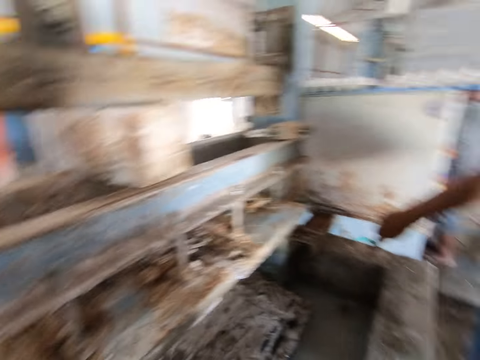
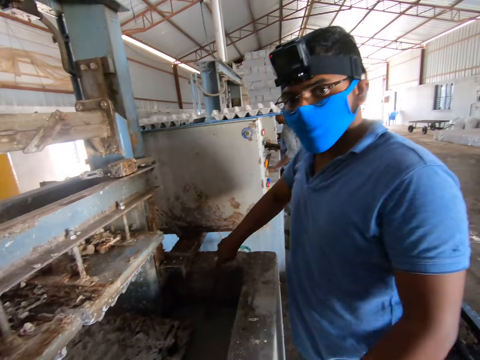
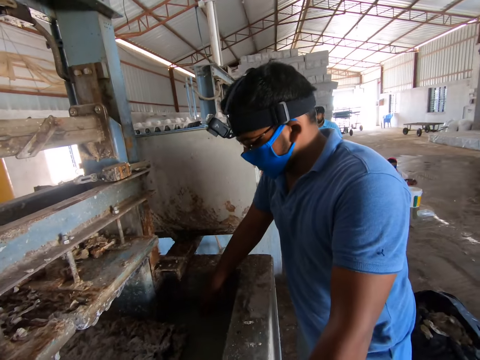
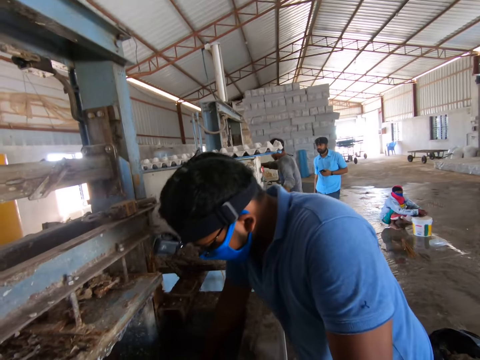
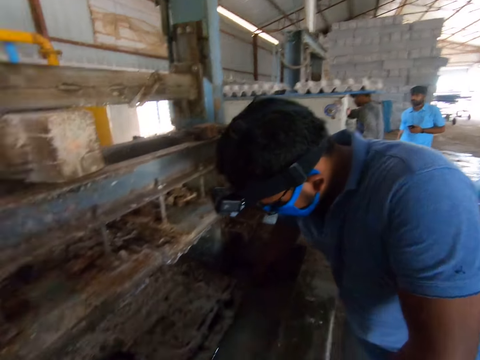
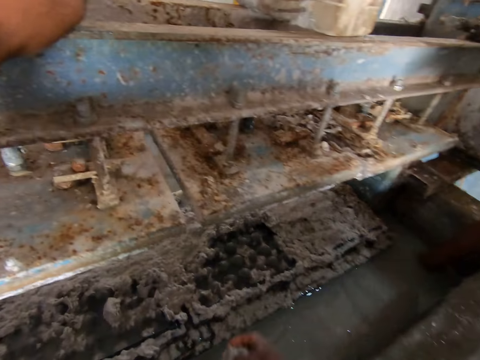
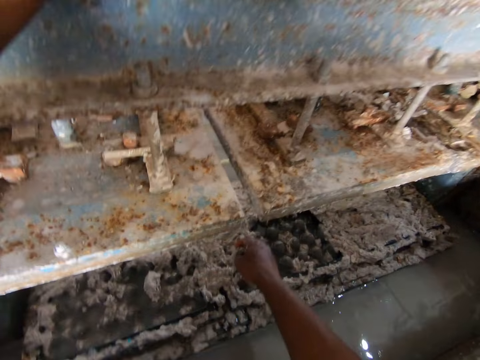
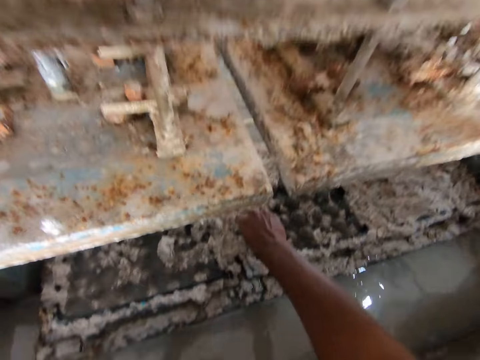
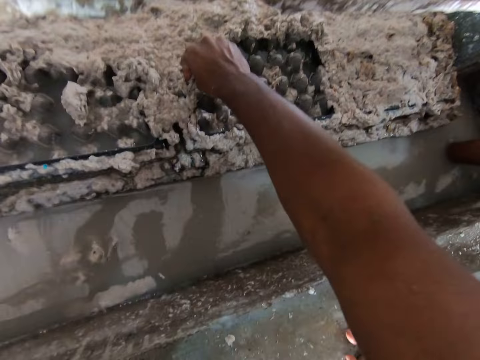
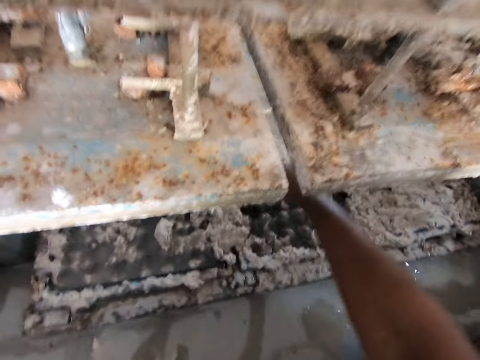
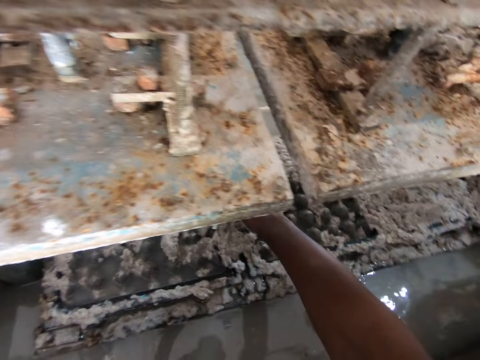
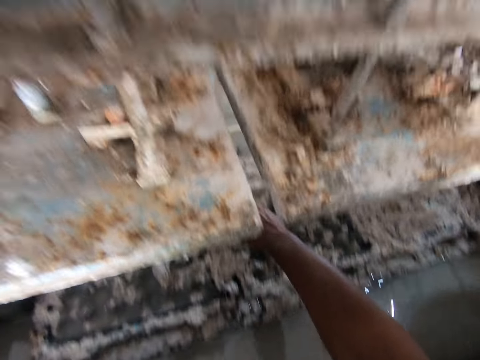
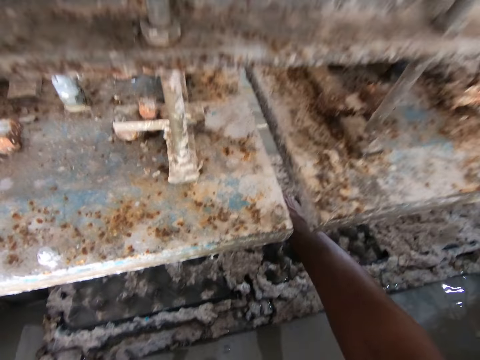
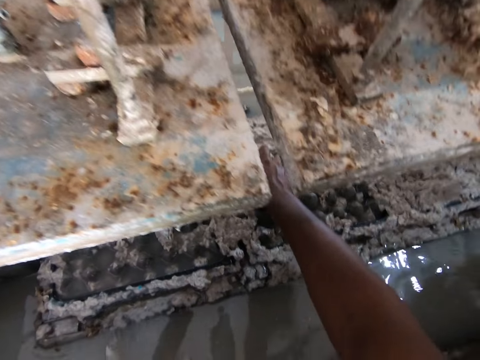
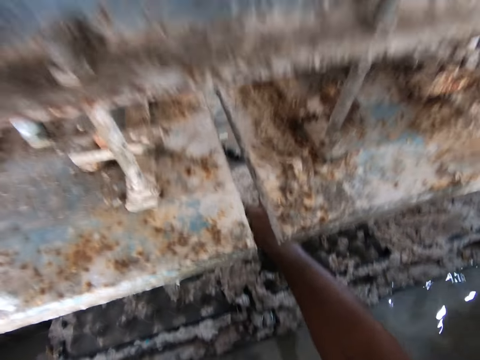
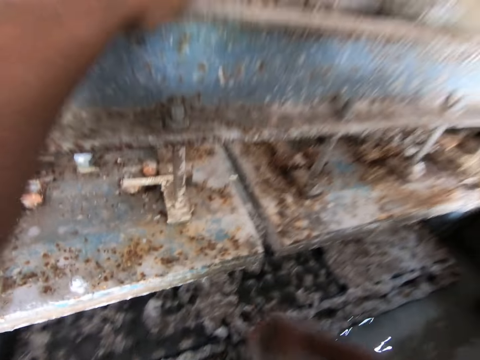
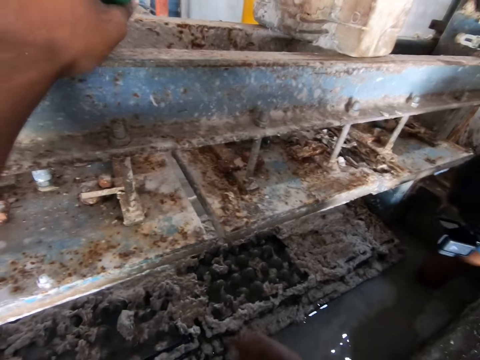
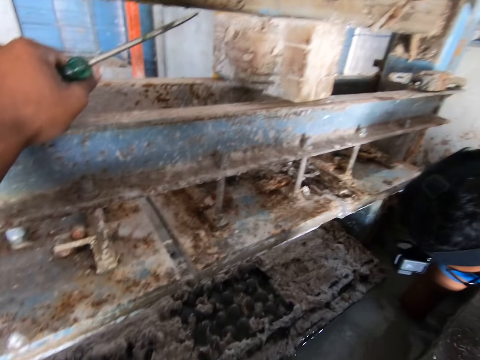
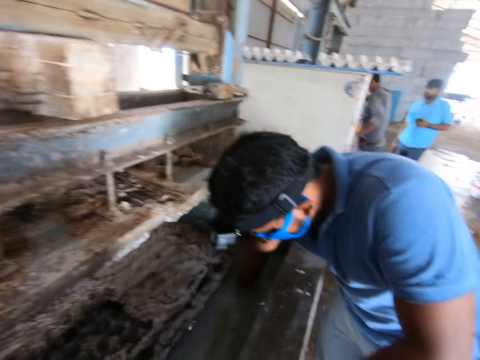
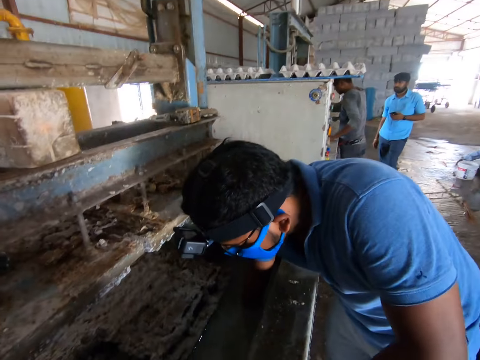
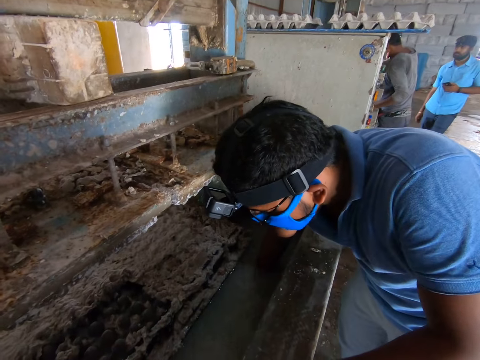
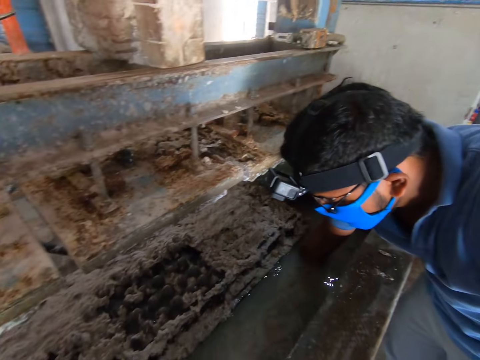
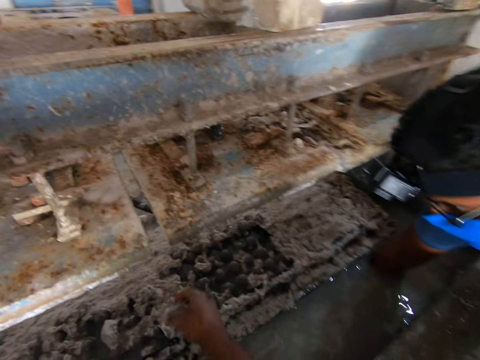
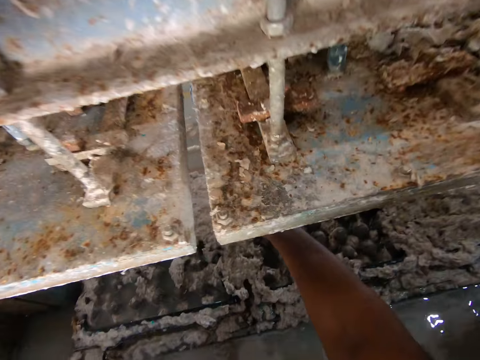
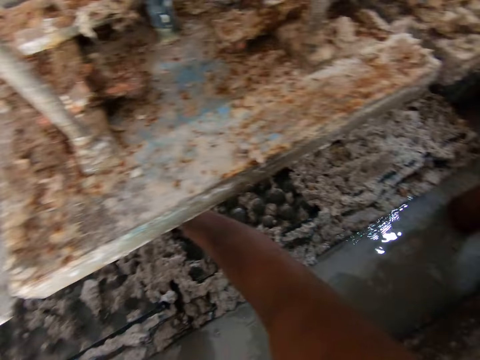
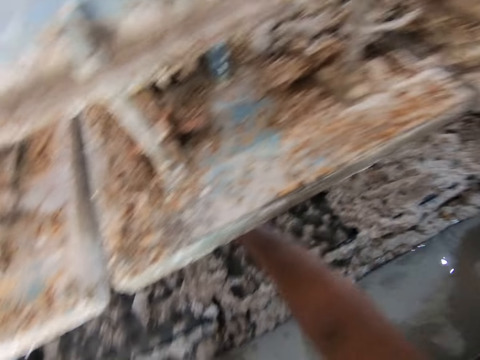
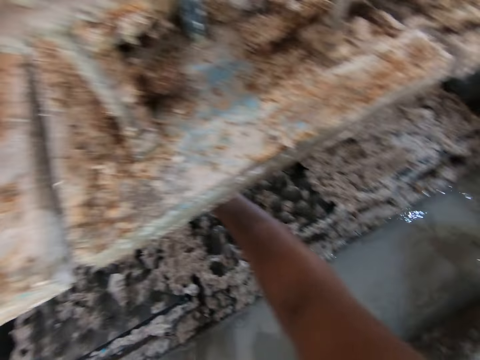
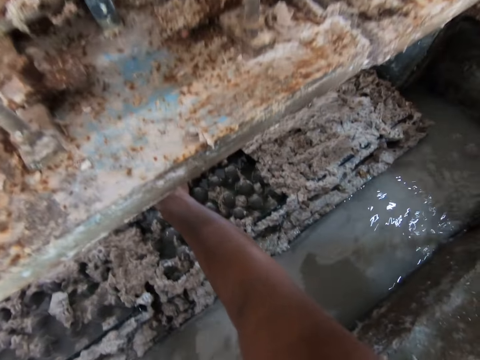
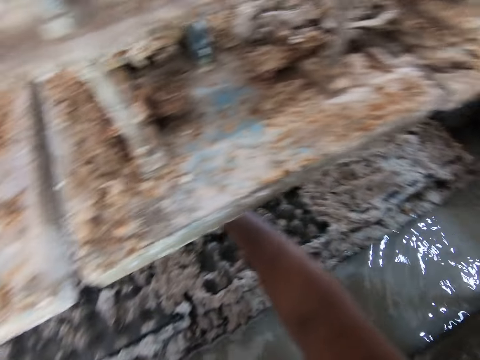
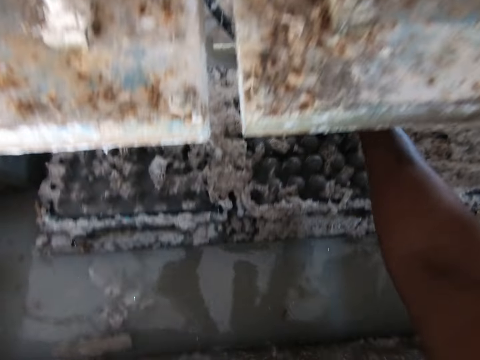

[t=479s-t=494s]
The camera wearer looks at the man. They talk to the man. The man talks to the camera wearer and puts the metal in the water. The camera wearer removes the paper from the egg tray machine. They remove the paper from the egg tray machine again. They talk to another man. They look at the other man. The first man puts the hand in the water. The camera wearer removes the paper from the egg tray machine and looks around.

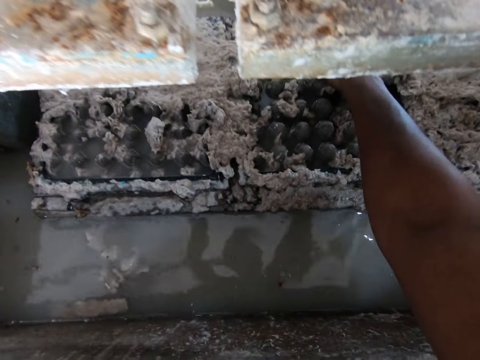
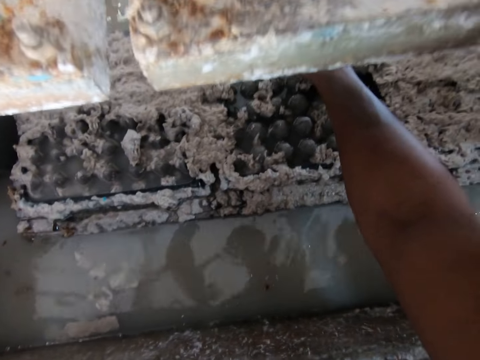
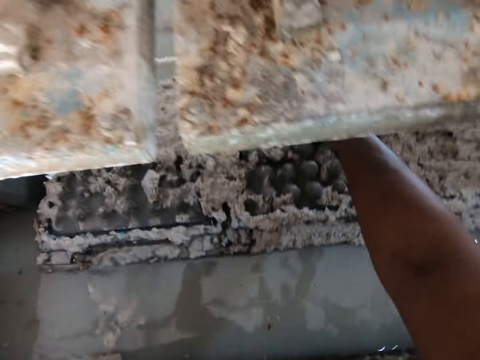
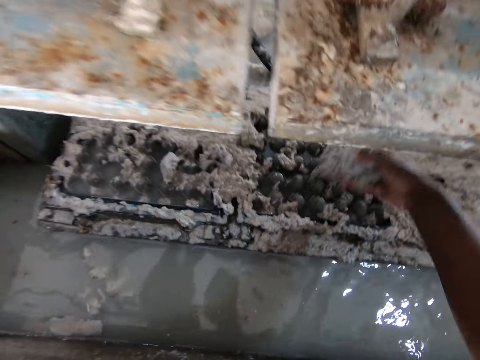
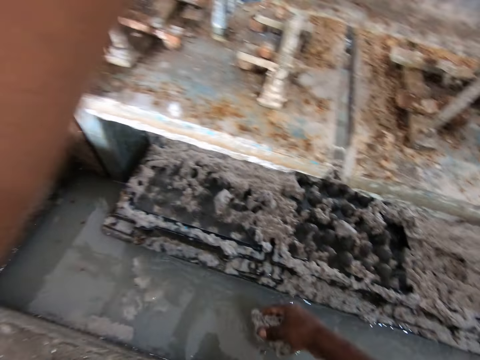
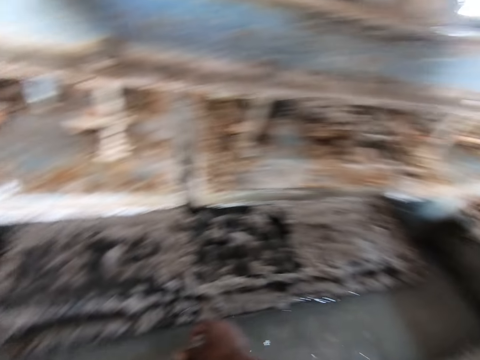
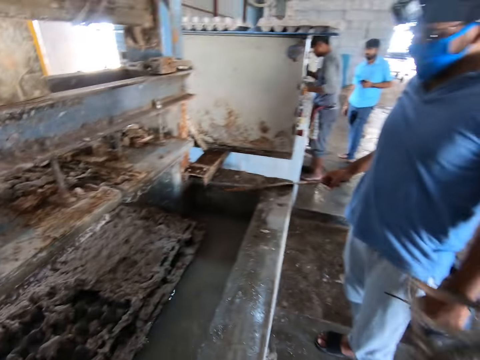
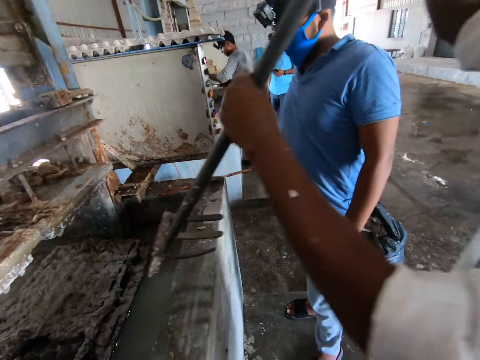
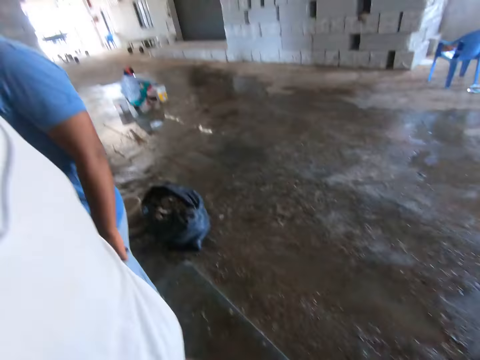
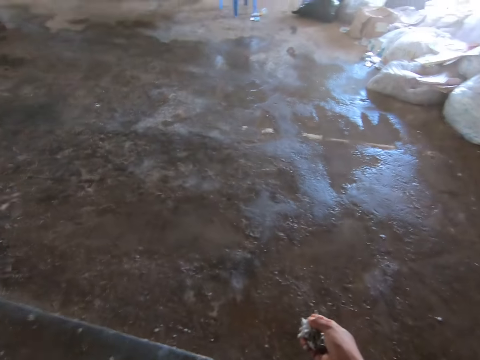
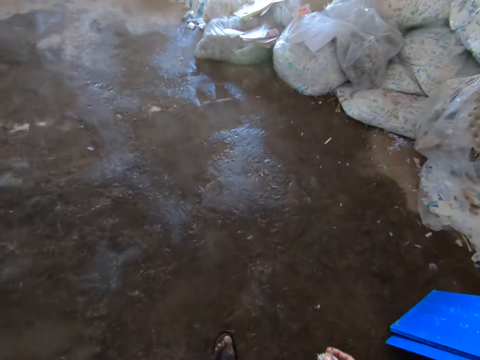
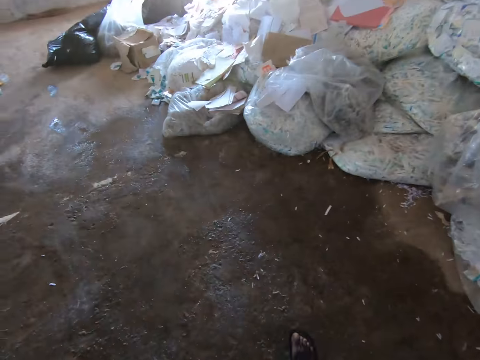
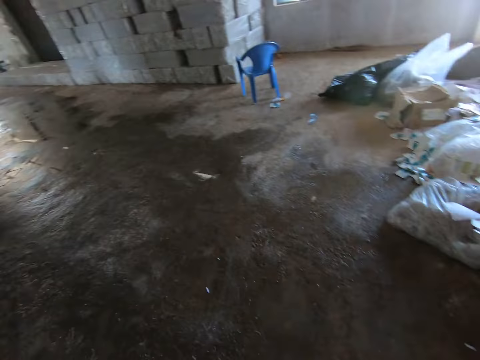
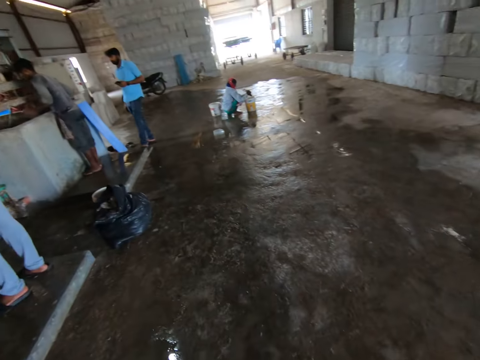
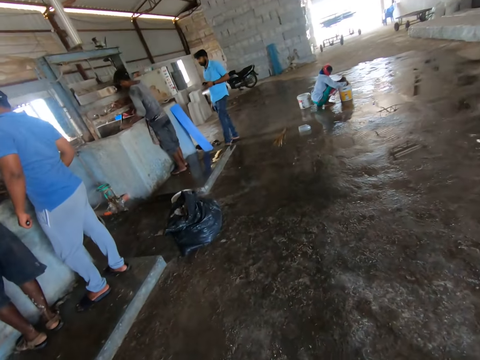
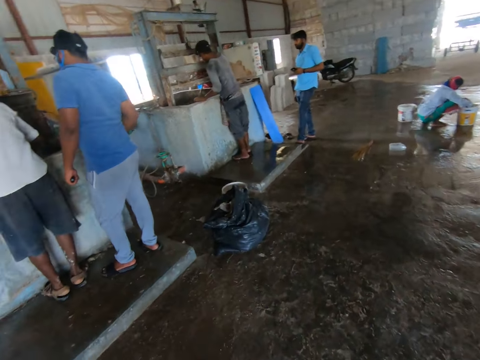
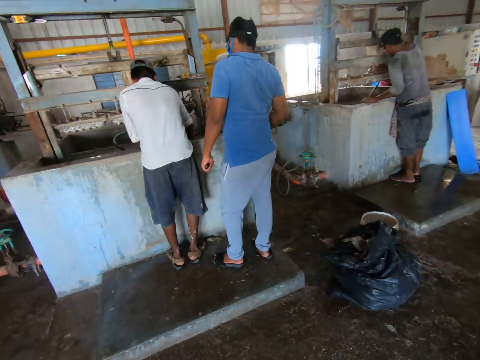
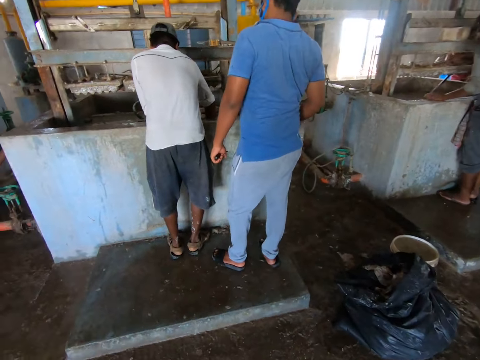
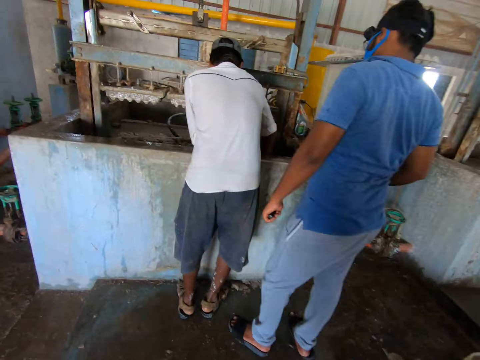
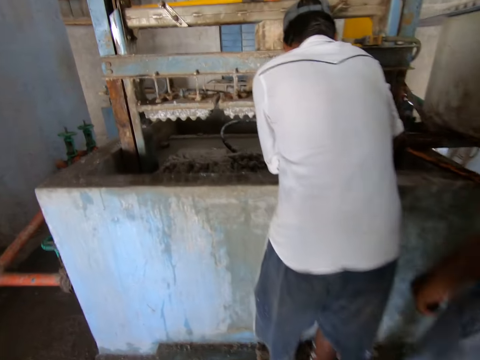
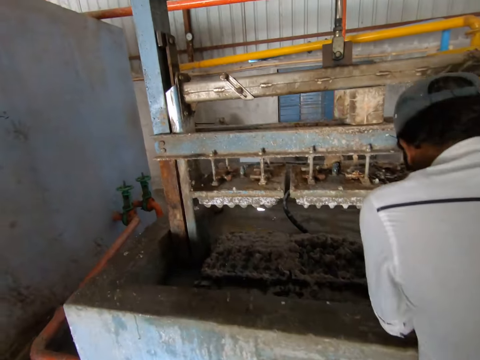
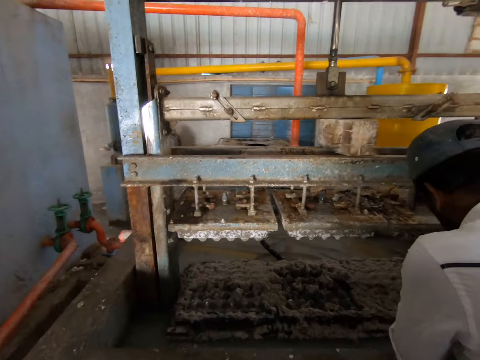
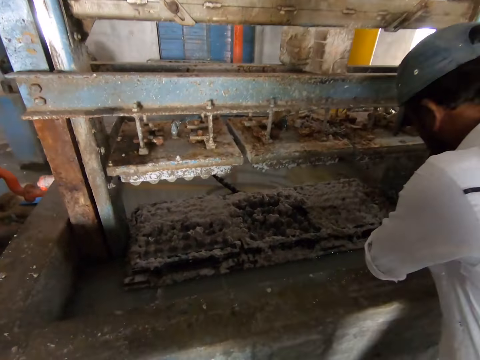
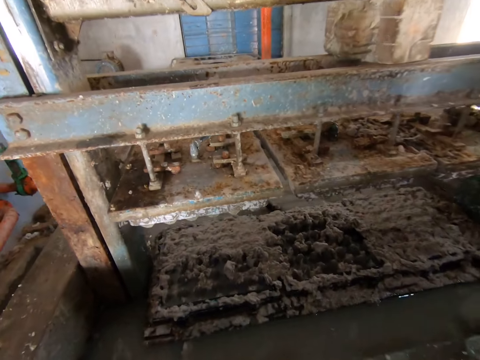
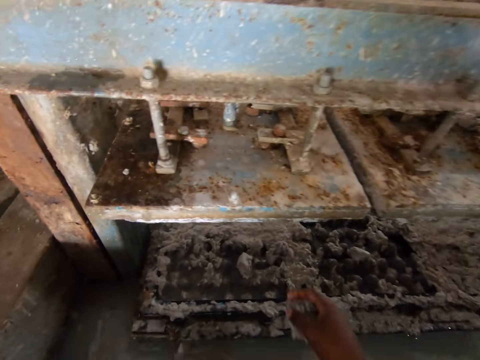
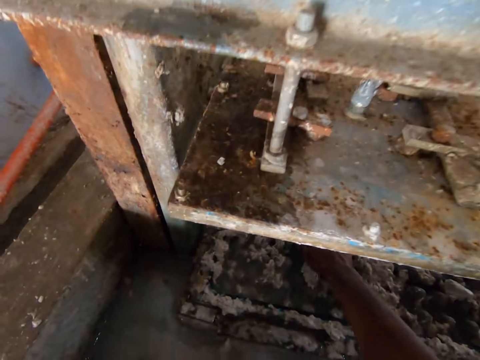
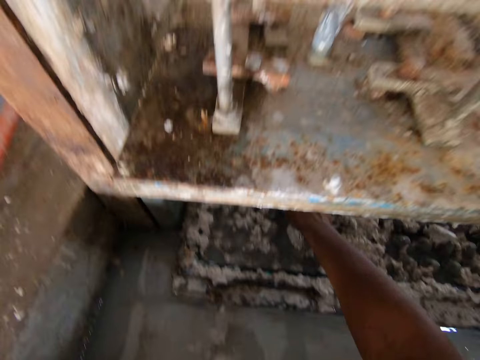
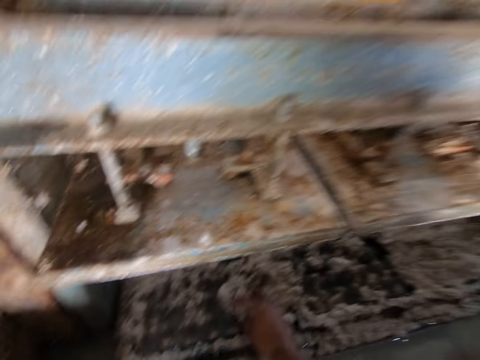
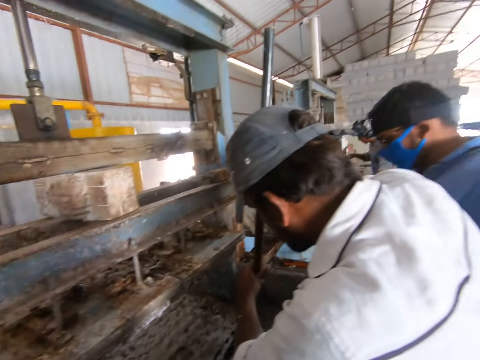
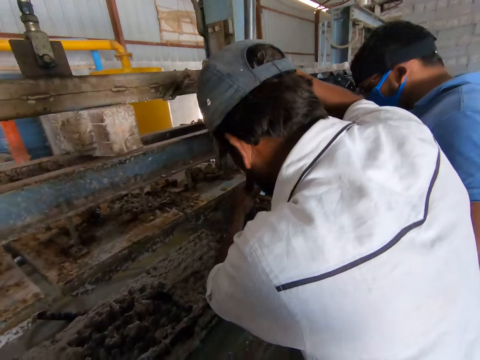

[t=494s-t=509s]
The camera wearer removes the paper from the egg tray machine. They talk to the man. They put the paper in the water. They rinse the waste with water. They look around. They walk in the building. They walk around. They walk in the building and look around. They remove the paper from the egg tray machine. They talk to the man and look around.
